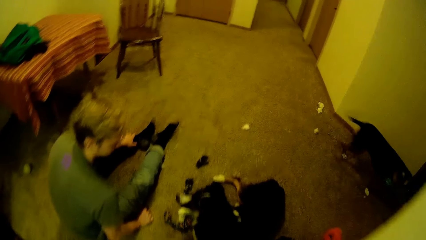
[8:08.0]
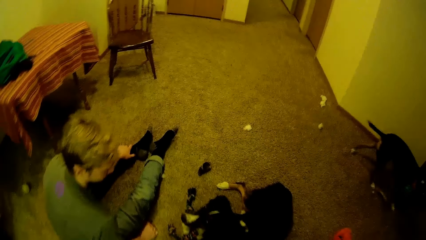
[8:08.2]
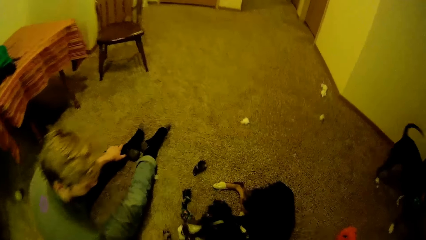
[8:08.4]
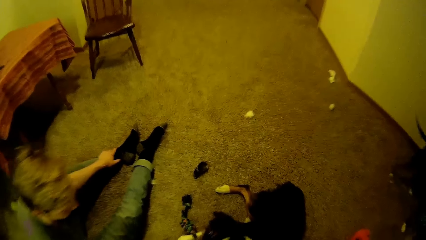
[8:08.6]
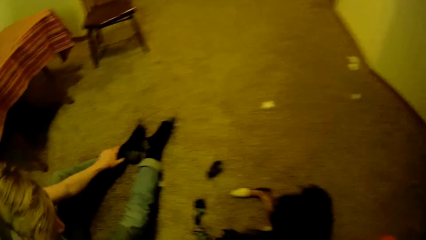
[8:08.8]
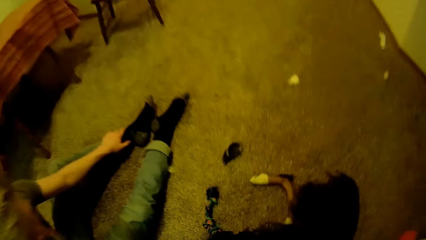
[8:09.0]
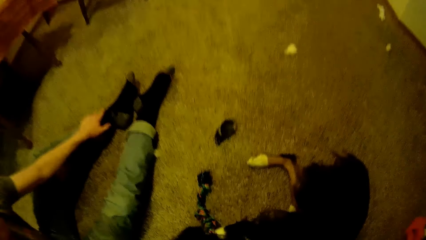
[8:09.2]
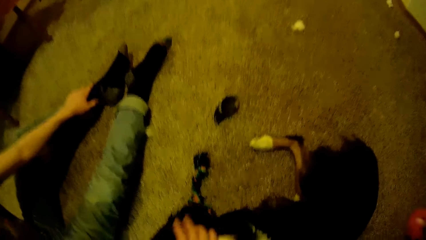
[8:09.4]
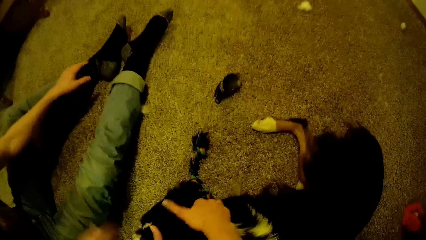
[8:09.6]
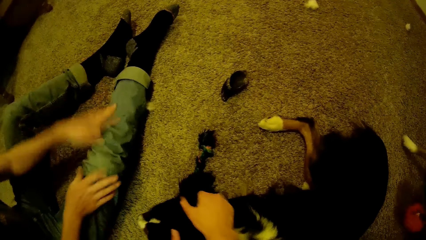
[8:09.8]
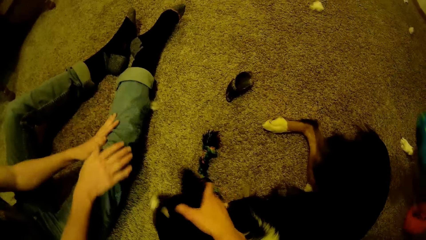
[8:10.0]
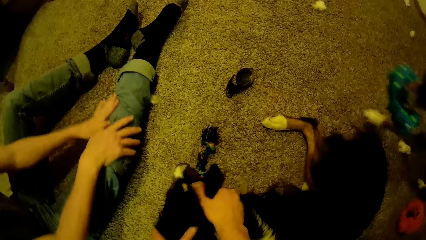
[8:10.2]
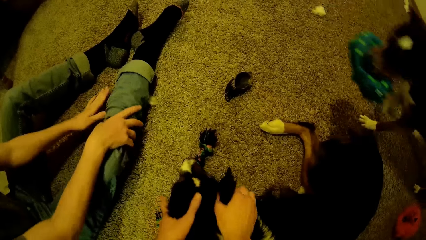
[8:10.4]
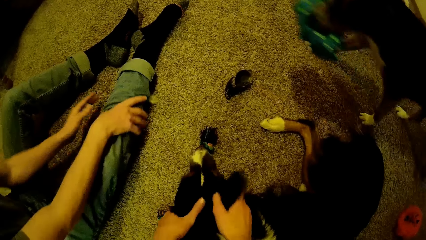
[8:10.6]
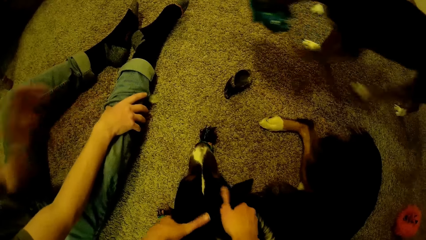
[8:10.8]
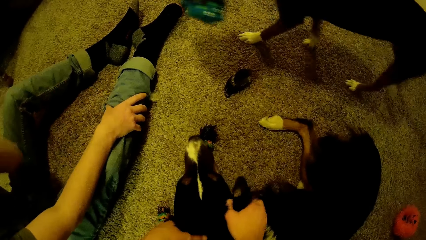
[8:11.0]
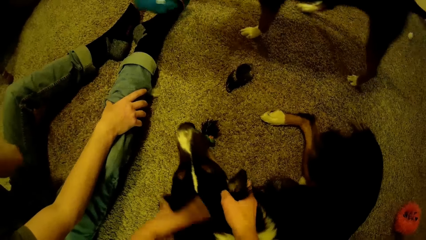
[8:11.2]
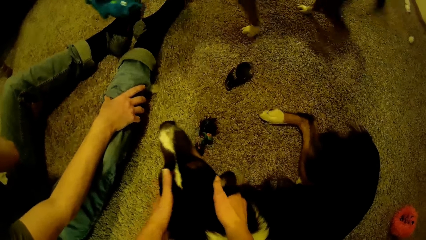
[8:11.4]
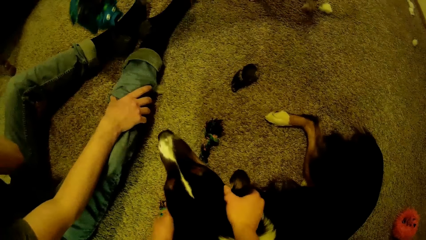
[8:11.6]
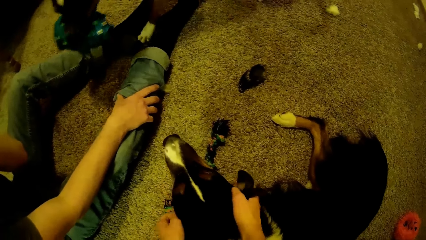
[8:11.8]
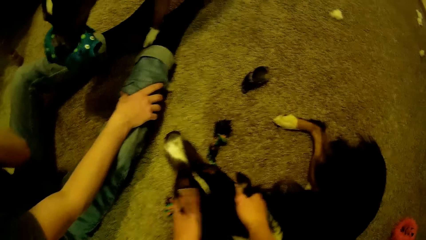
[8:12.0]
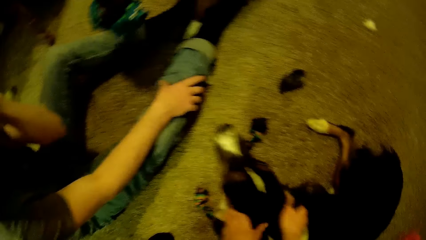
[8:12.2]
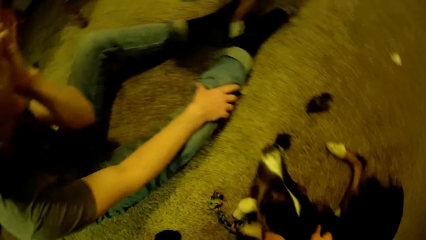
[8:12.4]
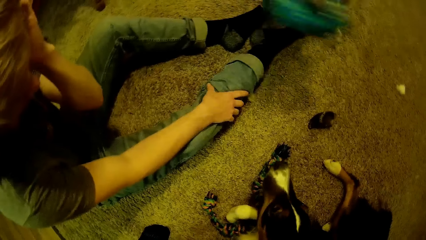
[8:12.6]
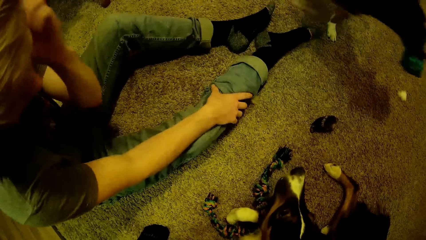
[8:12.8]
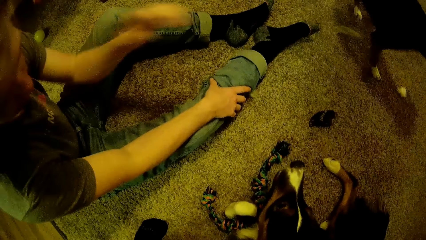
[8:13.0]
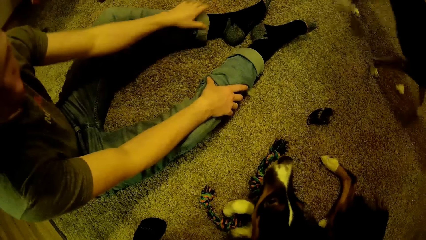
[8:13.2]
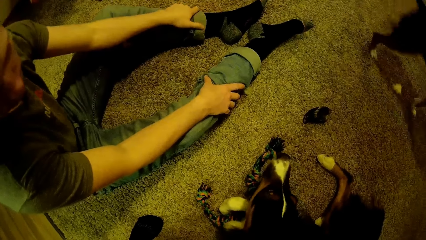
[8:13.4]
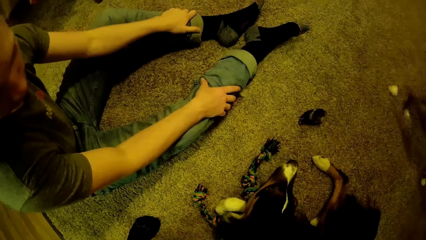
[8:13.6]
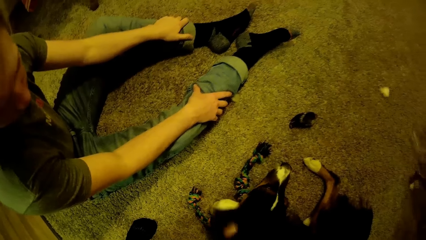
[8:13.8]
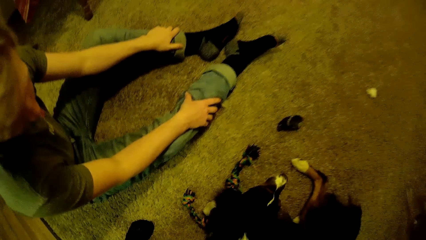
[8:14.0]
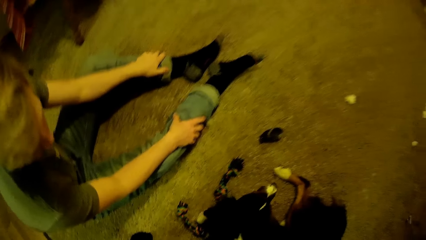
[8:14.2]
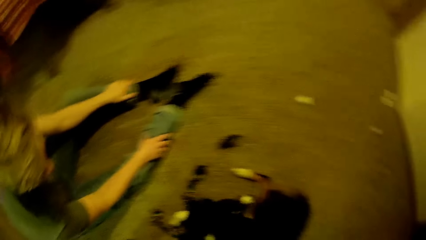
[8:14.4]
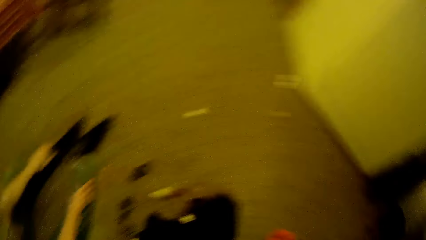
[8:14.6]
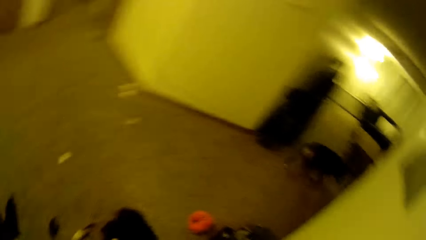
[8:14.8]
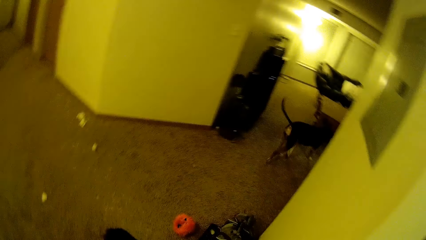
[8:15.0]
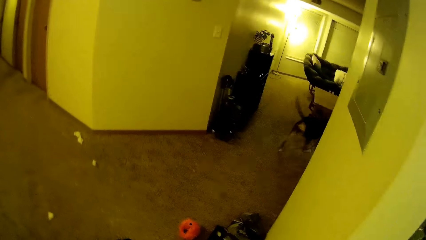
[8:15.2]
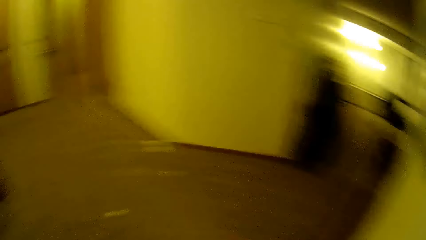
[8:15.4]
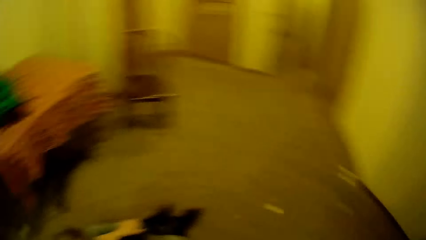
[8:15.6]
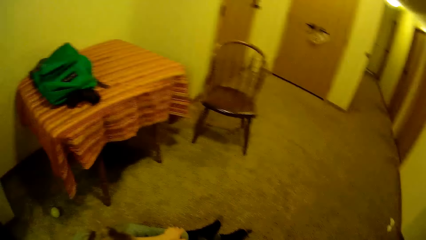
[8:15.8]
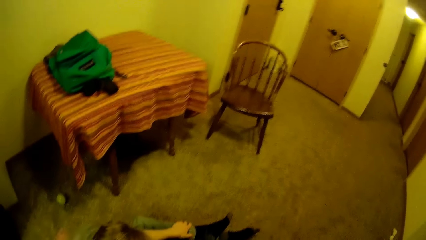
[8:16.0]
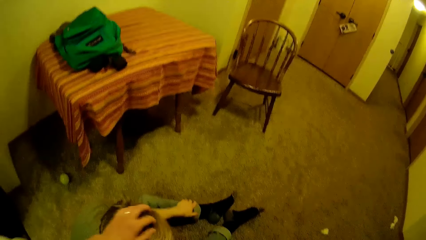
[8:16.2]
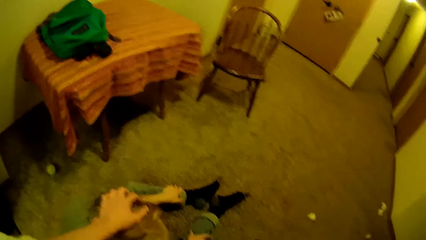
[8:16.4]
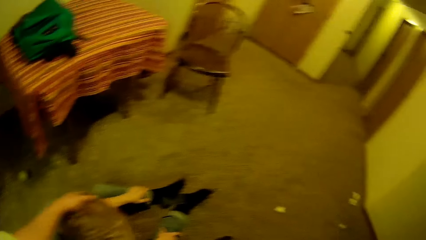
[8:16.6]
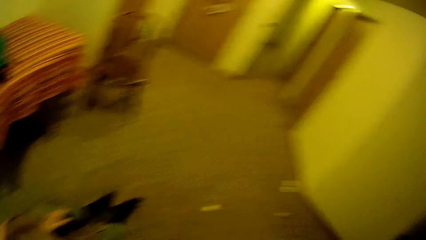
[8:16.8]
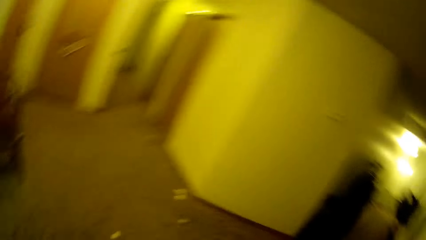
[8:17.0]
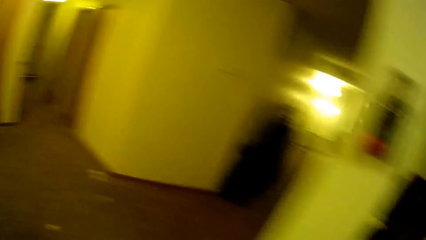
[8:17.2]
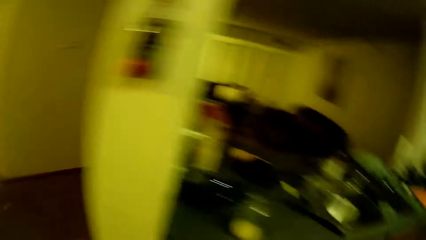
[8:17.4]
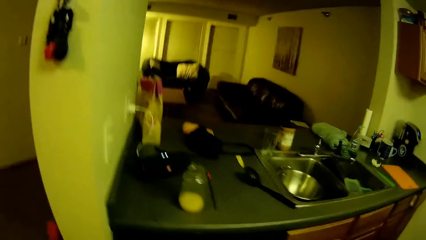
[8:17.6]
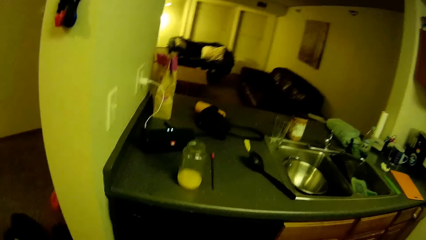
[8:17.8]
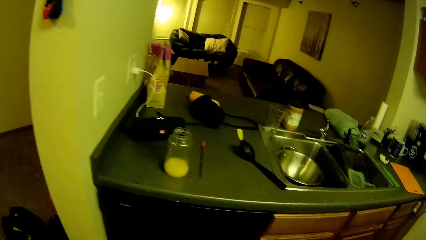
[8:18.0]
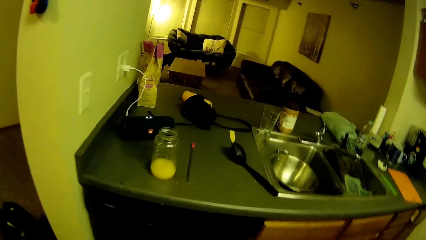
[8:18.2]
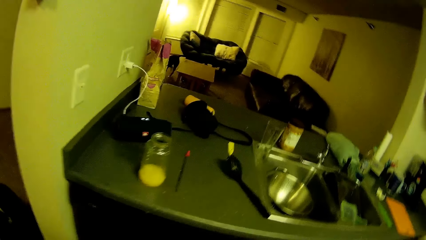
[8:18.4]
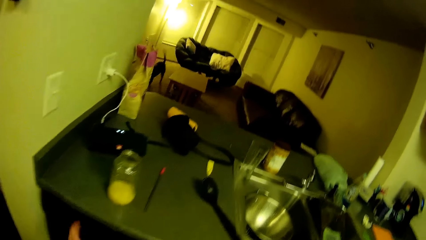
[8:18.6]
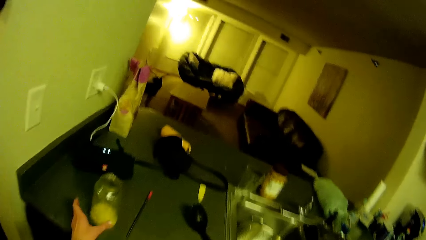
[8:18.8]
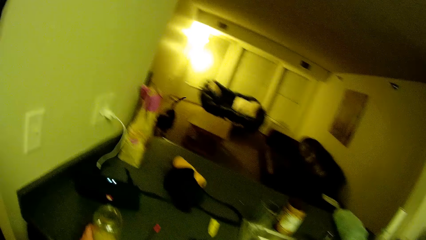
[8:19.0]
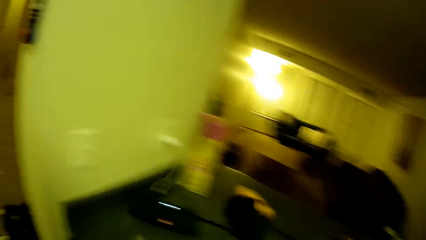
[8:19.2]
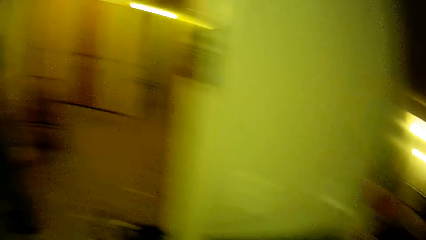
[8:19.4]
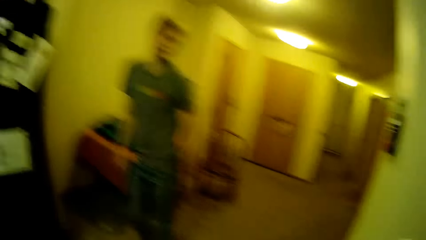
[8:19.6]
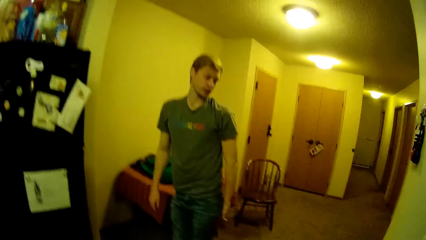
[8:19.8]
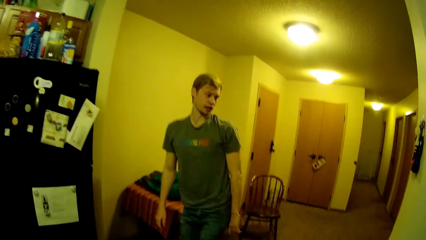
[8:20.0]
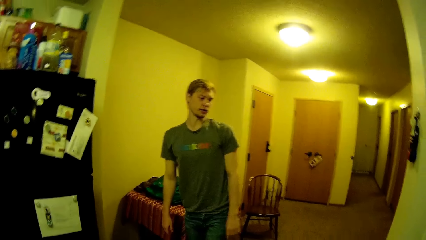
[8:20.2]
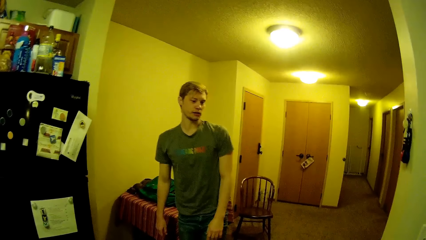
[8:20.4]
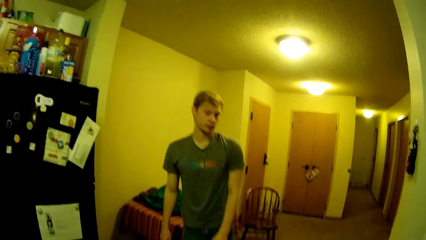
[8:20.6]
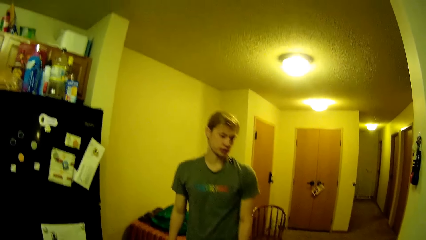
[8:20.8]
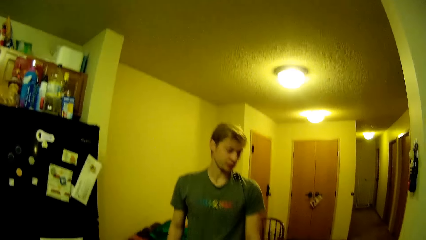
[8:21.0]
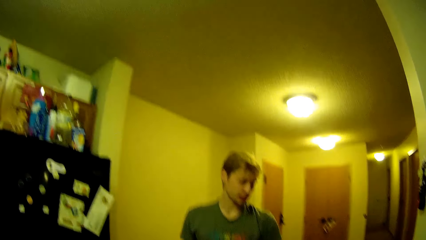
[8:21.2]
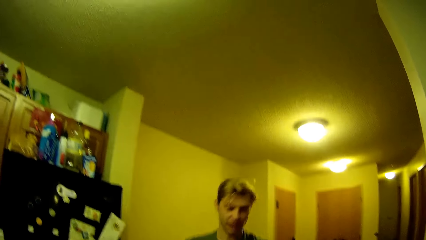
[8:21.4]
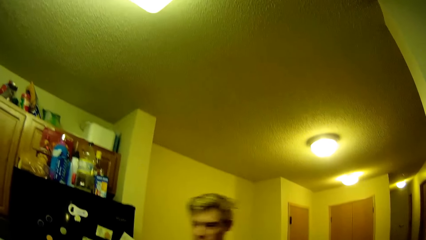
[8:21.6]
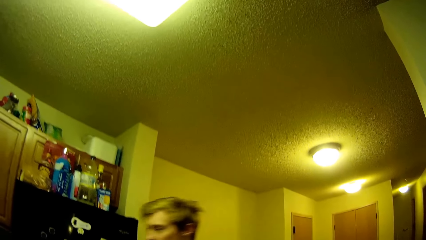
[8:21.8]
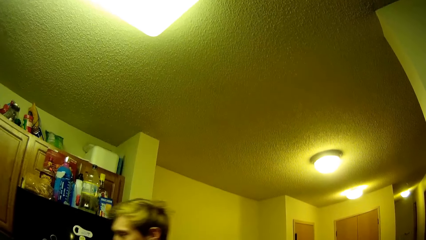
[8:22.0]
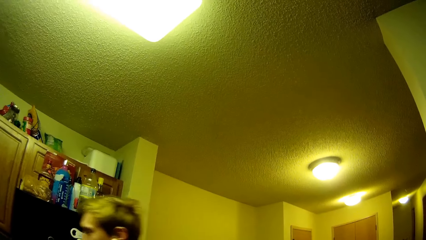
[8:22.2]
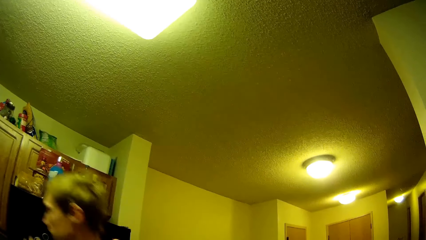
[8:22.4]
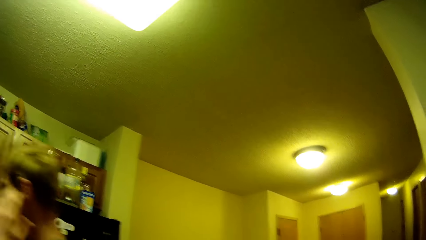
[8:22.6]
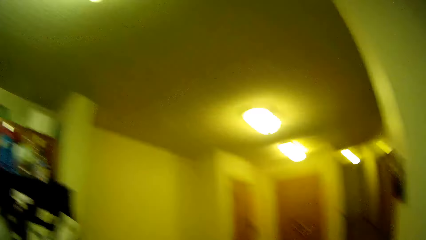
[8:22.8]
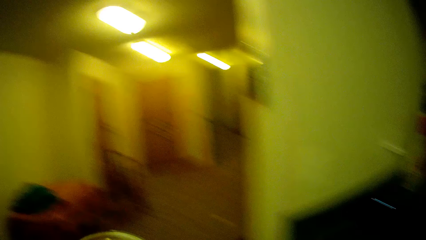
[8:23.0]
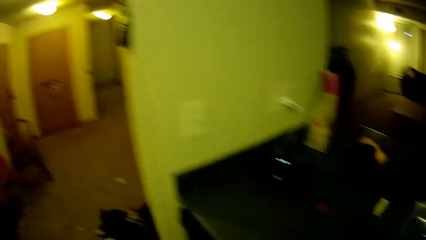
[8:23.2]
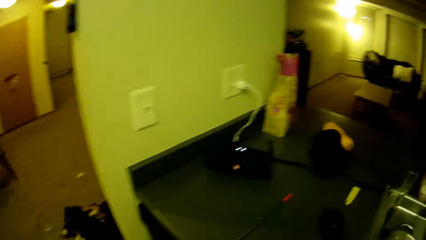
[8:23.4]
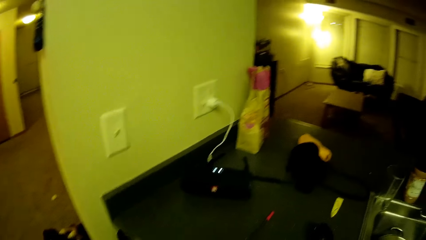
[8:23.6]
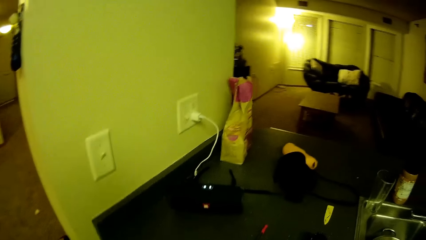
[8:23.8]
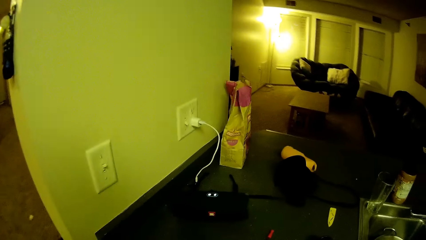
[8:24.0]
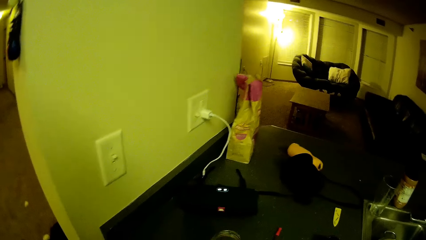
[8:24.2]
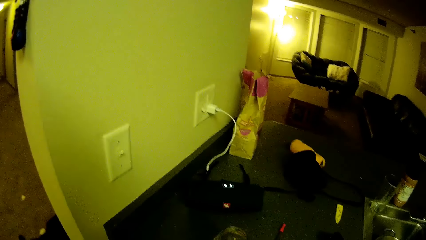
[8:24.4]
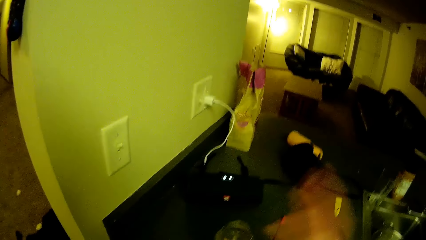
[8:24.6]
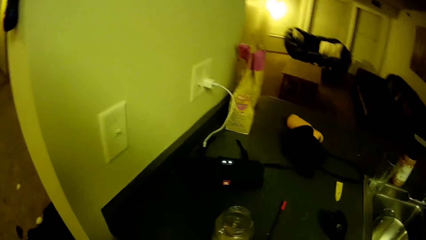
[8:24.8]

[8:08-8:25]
A man looks around. The camera wearer touches the ear of a dog with her two hands. She plays with the dog. She looks around. She picks up the glass of juice or bottle from the slab. The man walks around.
